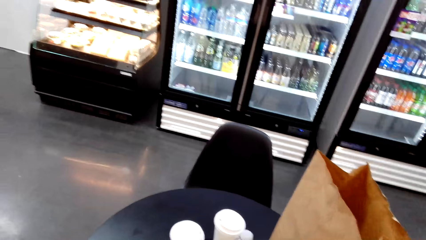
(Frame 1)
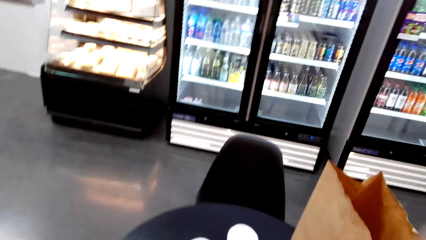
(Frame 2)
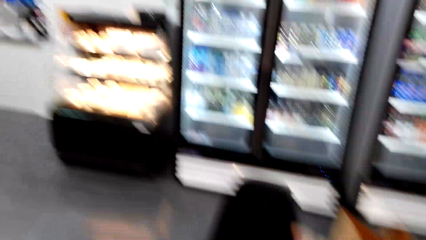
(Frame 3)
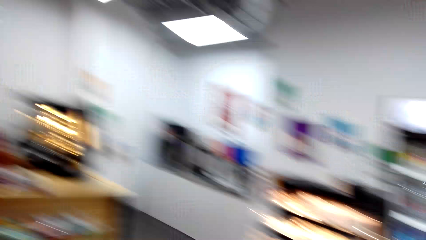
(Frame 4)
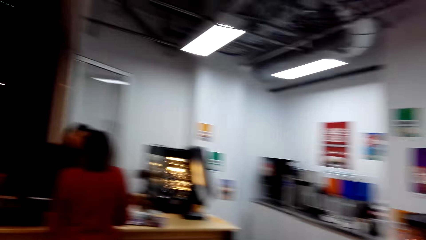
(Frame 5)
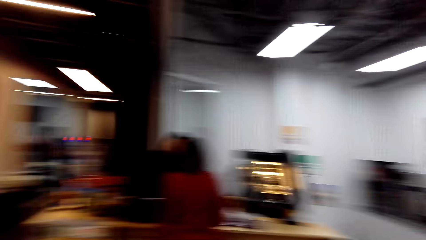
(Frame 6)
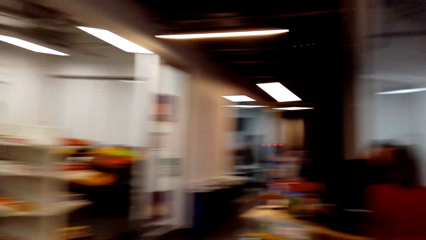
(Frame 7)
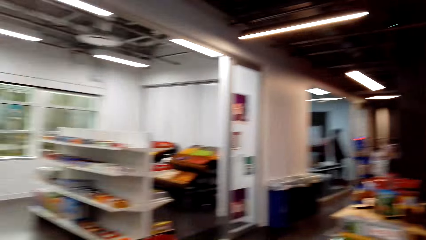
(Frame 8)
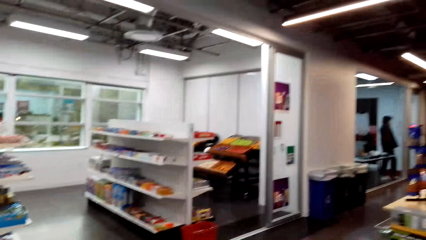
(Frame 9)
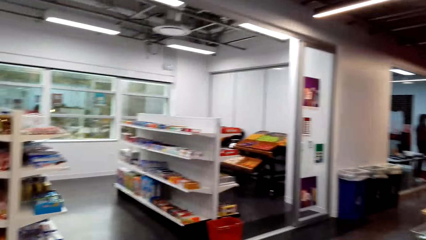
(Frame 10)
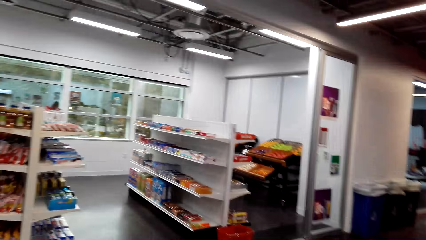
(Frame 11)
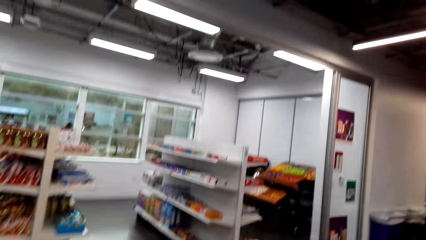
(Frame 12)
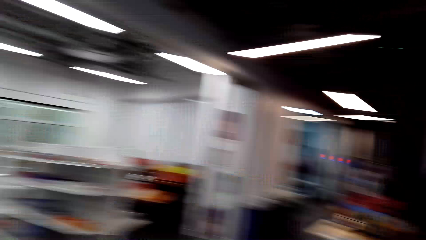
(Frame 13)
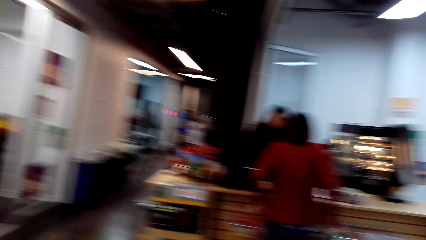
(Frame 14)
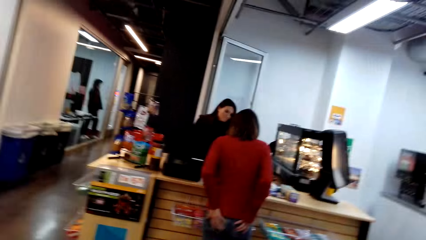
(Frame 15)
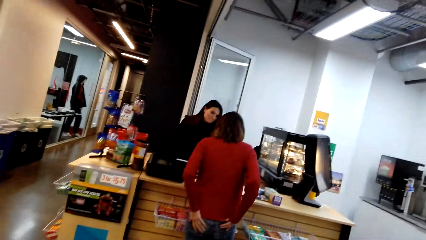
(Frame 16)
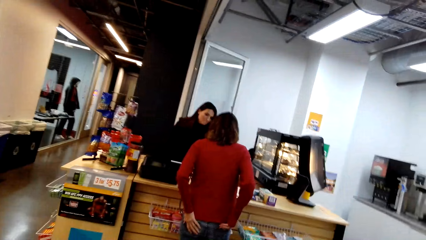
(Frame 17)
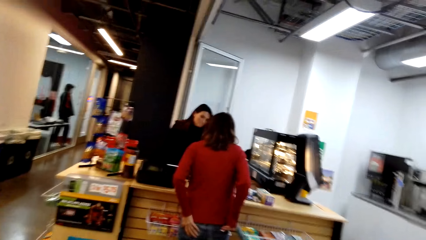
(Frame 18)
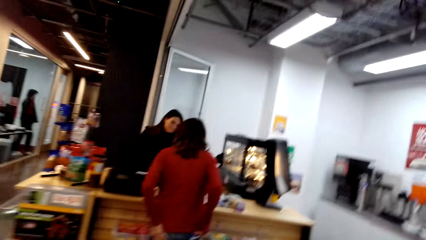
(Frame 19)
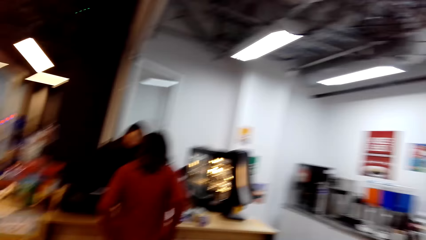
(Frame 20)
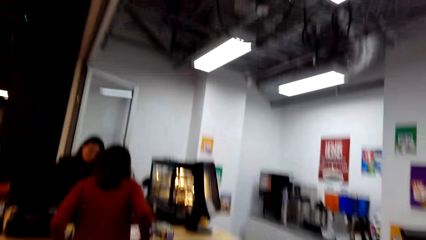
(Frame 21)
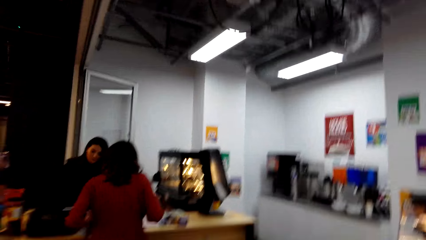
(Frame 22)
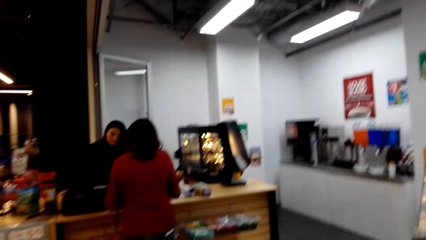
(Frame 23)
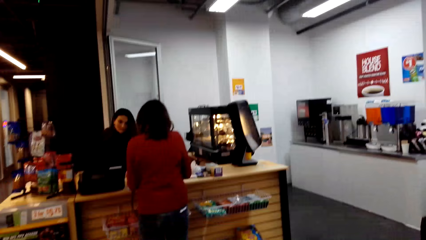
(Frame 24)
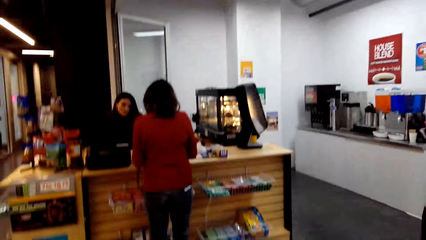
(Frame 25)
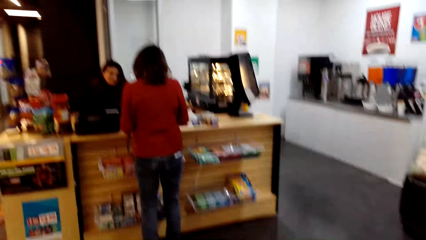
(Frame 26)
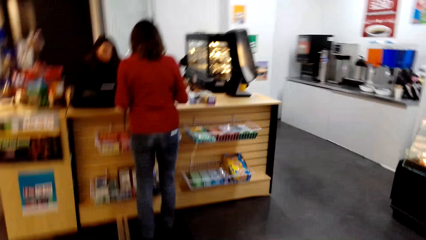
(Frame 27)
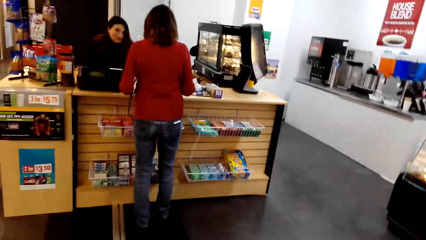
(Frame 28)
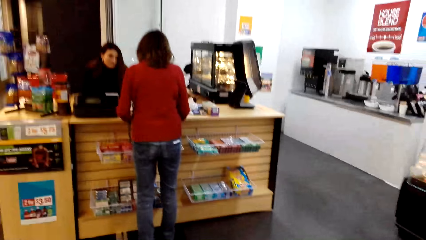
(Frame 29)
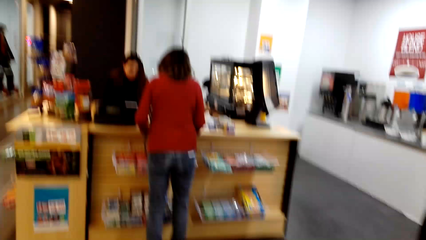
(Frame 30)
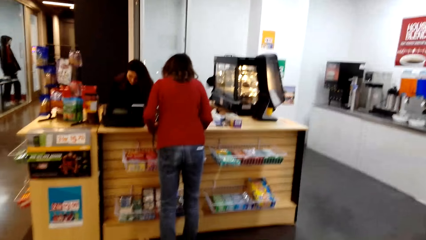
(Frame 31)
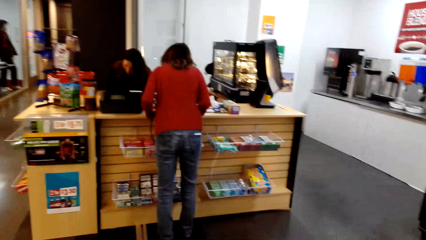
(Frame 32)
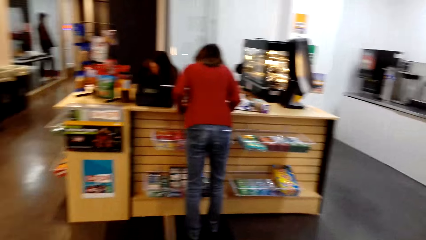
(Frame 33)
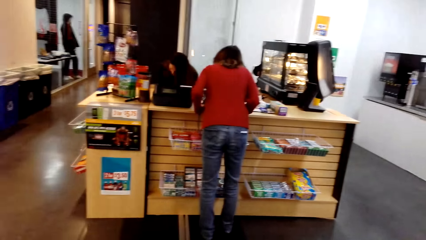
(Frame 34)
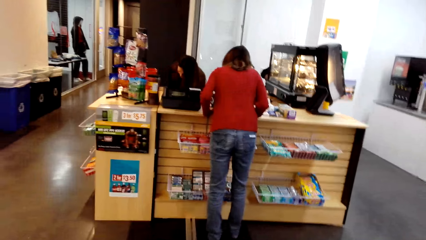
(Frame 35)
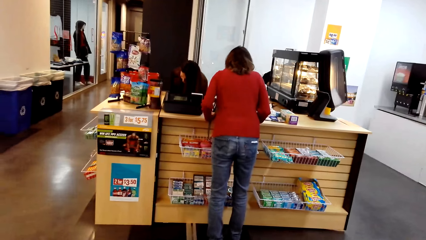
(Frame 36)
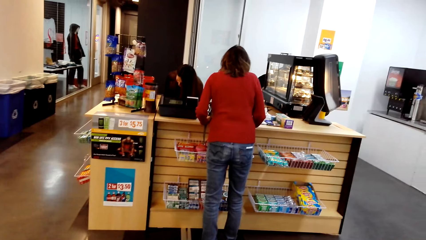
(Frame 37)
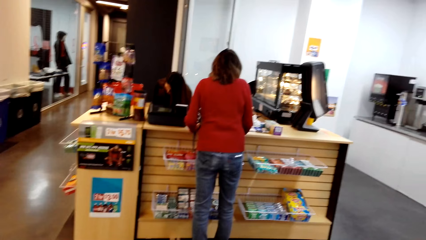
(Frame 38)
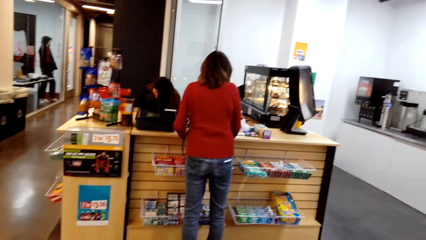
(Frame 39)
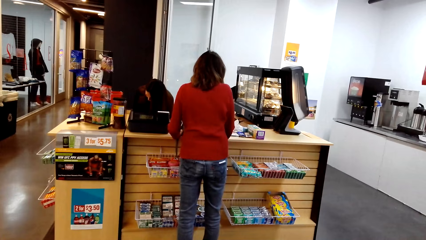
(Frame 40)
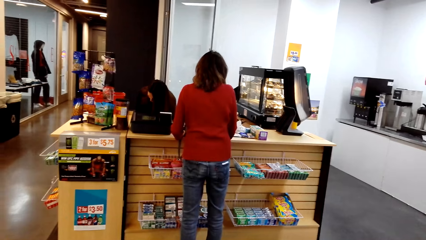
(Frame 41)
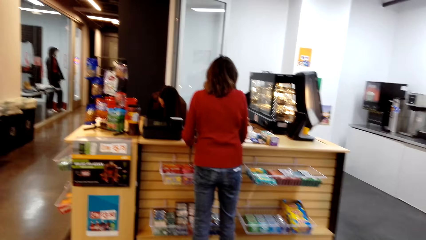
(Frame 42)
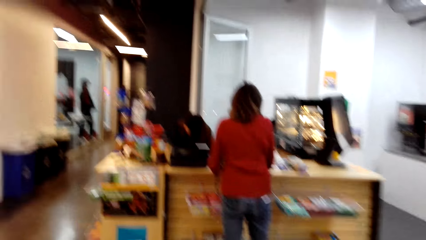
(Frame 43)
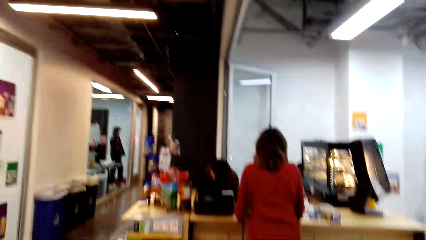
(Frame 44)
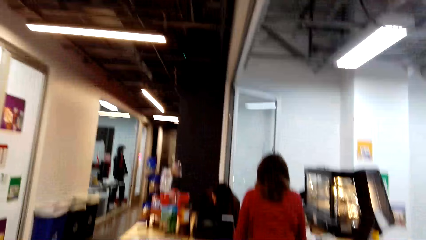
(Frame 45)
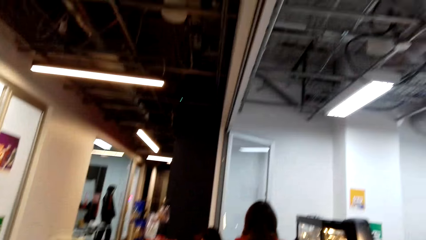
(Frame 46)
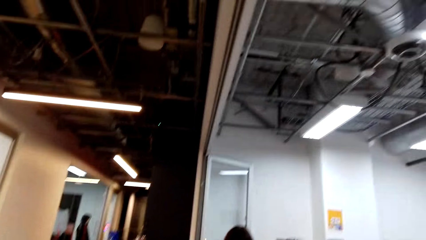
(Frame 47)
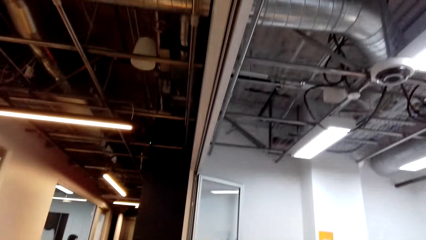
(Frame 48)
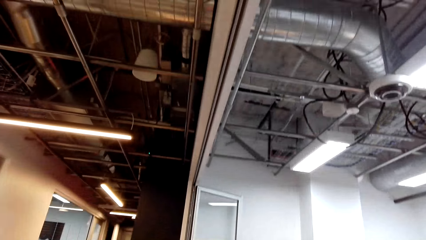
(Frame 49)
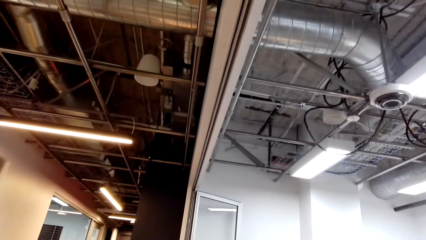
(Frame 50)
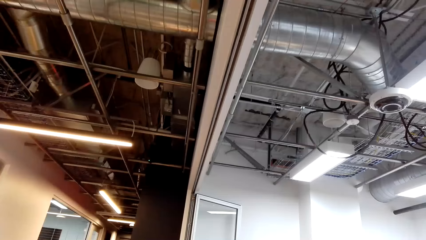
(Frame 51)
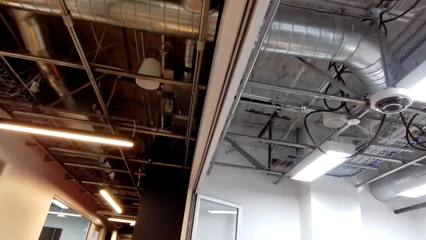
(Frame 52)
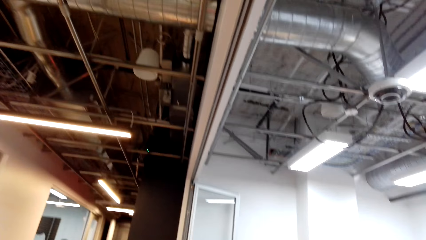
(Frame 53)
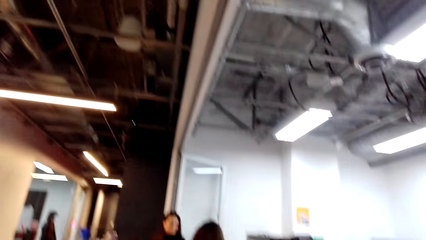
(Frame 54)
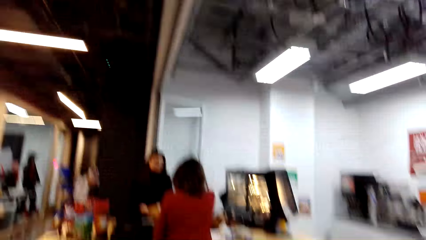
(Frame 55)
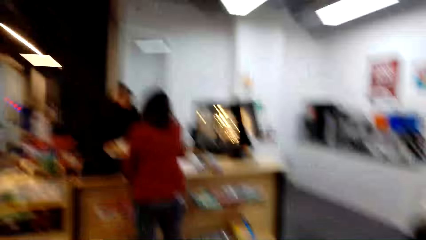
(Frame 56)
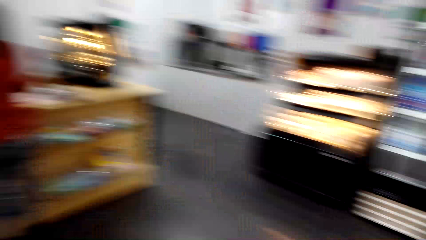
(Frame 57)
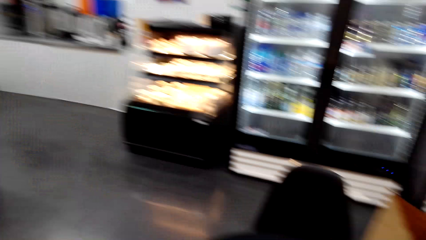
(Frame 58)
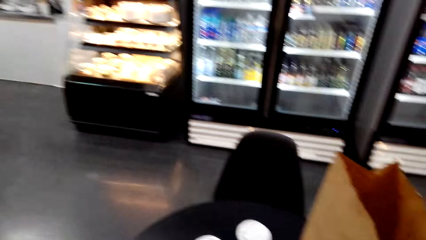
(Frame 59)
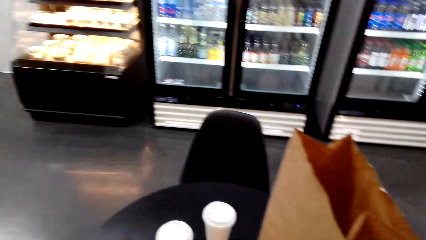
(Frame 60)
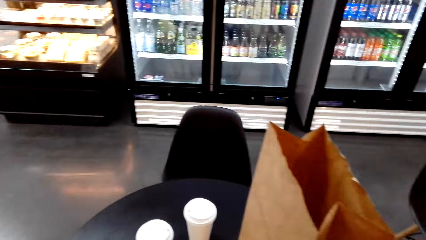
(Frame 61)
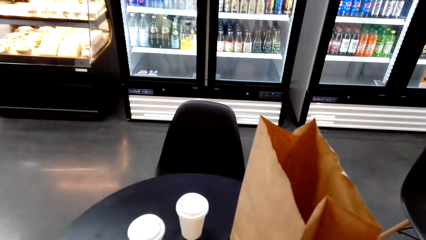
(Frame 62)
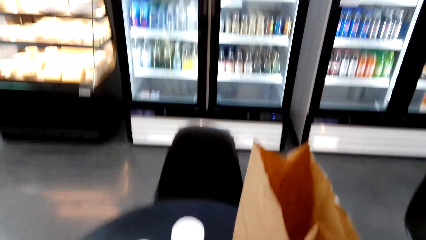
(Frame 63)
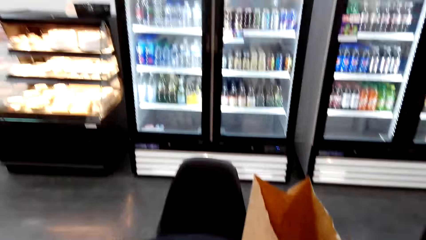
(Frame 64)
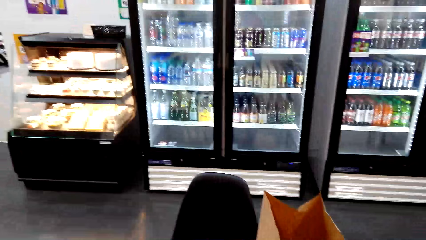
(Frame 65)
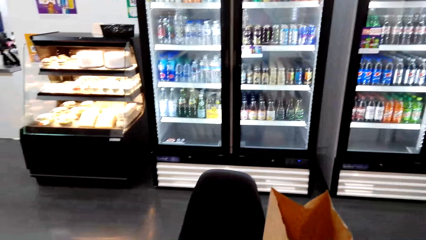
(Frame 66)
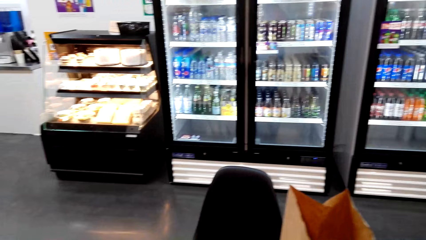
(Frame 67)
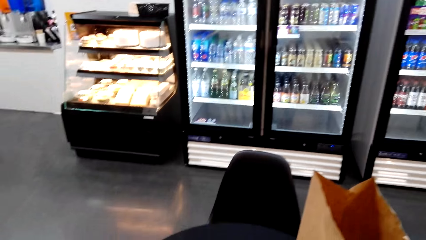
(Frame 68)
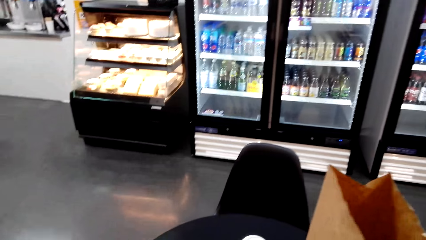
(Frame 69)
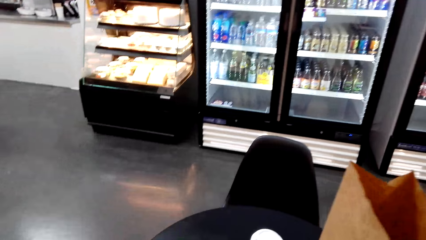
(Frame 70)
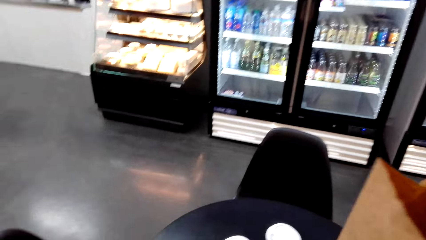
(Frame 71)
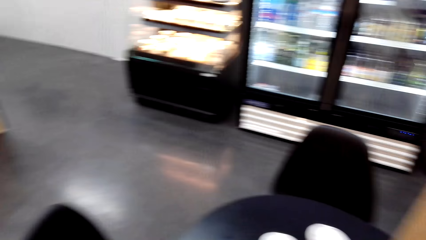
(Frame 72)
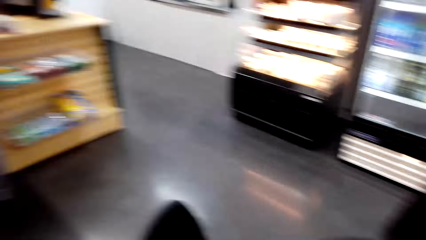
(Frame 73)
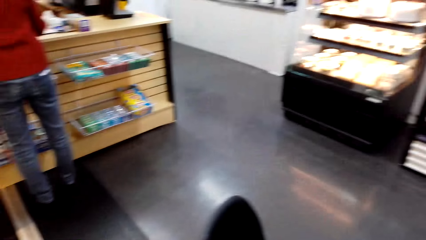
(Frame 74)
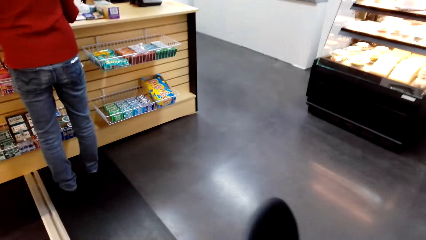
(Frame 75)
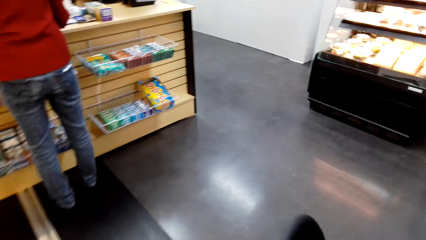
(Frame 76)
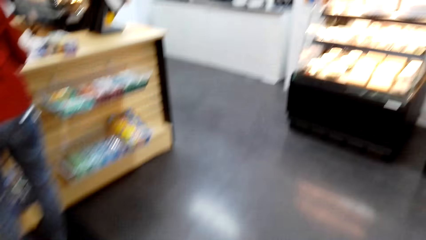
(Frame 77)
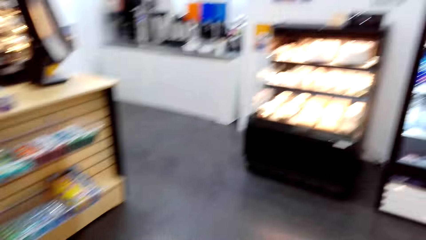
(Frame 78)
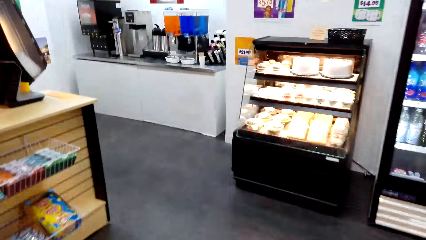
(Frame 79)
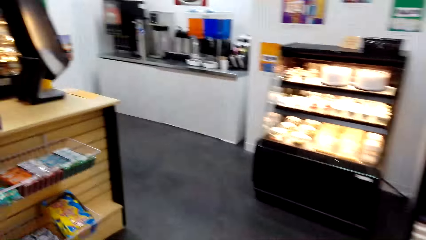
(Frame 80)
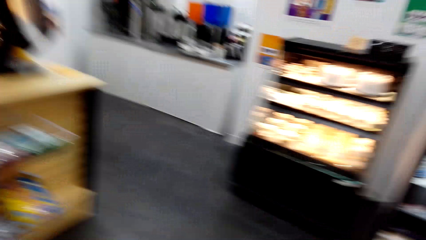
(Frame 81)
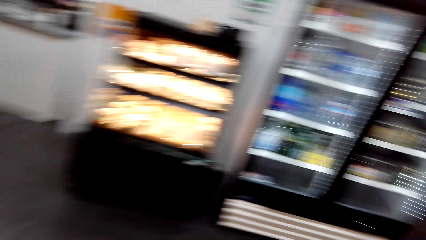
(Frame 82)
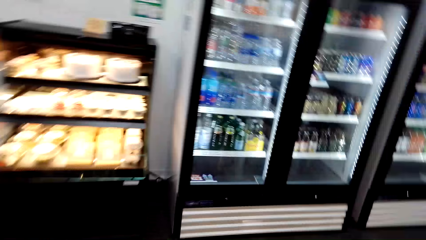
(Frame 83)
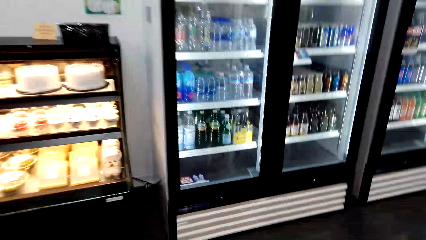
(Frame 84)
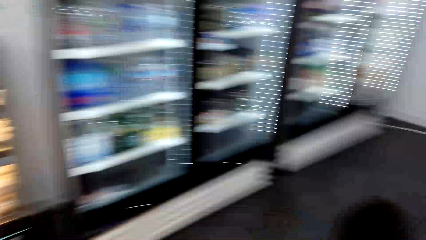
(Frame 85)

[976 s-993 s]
The camera wearer looks around. They touch something.
